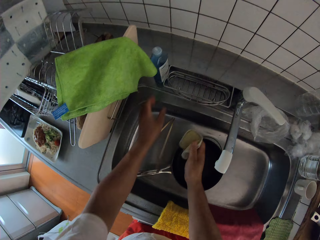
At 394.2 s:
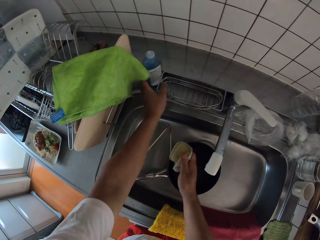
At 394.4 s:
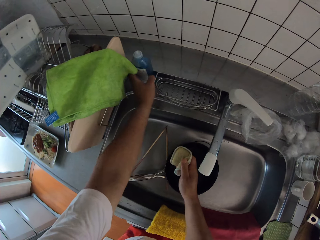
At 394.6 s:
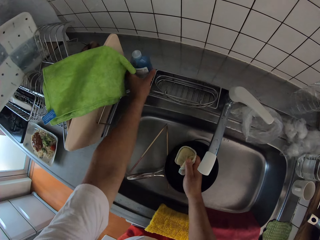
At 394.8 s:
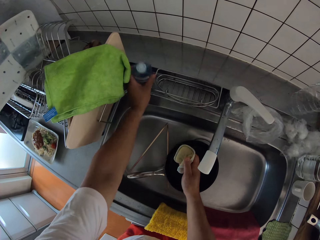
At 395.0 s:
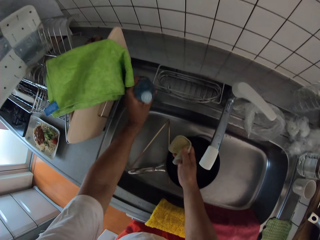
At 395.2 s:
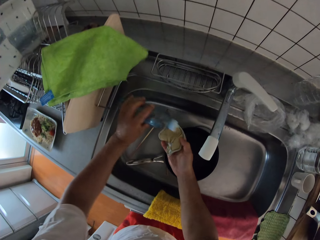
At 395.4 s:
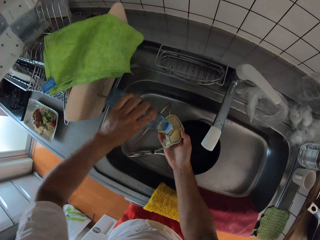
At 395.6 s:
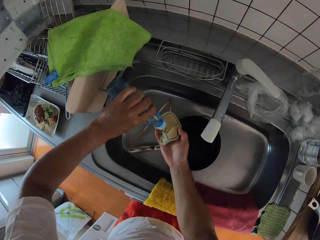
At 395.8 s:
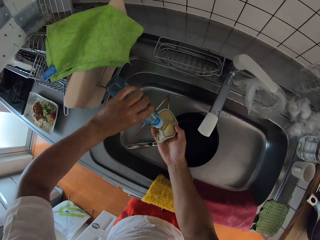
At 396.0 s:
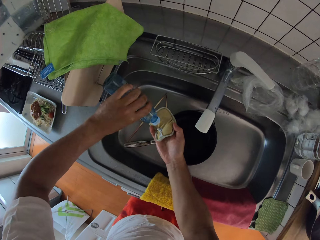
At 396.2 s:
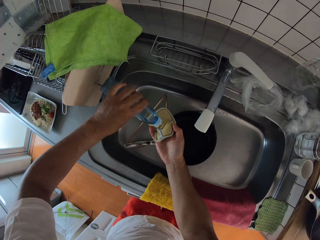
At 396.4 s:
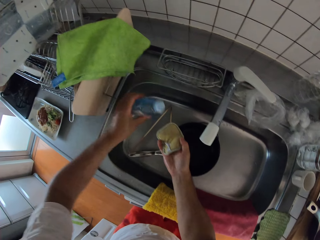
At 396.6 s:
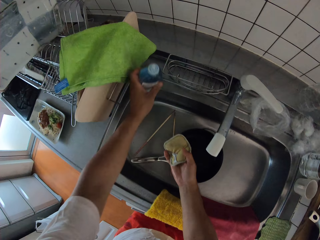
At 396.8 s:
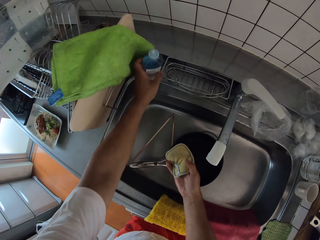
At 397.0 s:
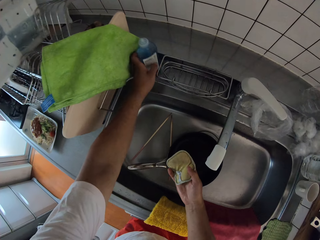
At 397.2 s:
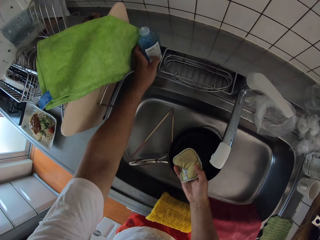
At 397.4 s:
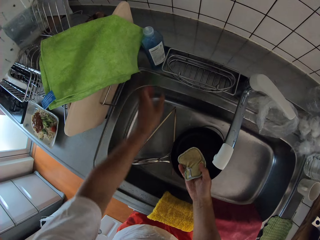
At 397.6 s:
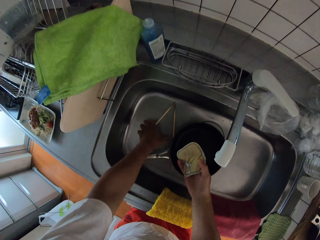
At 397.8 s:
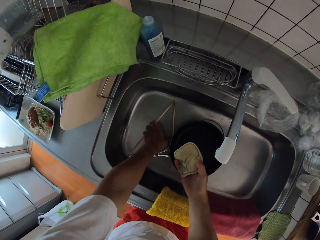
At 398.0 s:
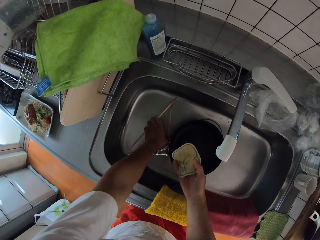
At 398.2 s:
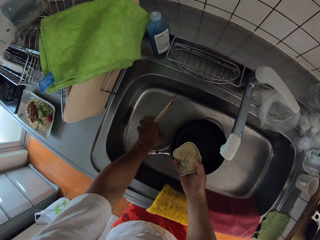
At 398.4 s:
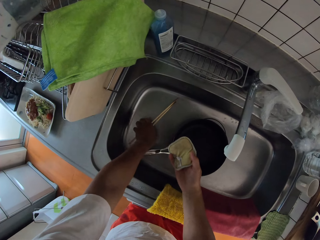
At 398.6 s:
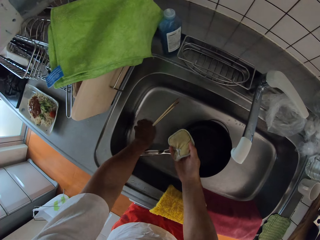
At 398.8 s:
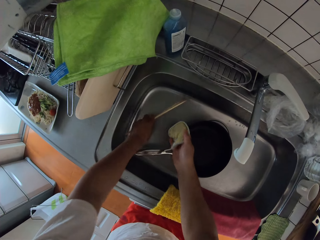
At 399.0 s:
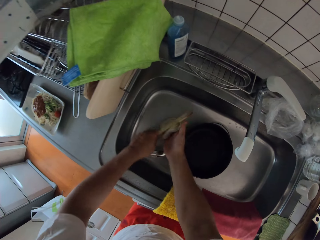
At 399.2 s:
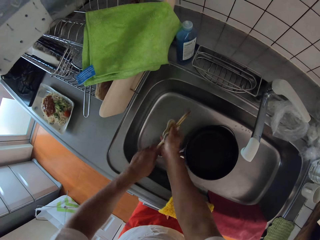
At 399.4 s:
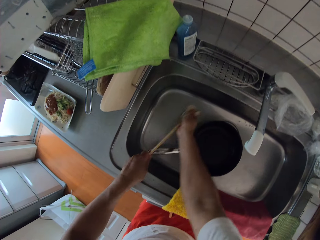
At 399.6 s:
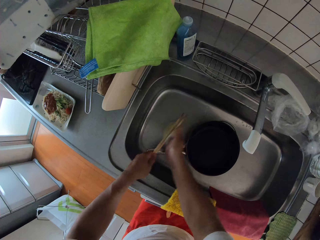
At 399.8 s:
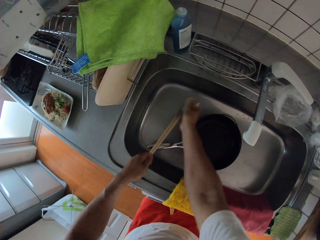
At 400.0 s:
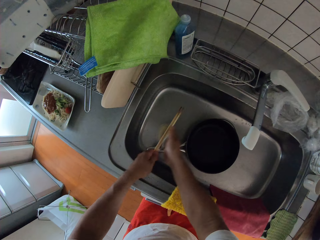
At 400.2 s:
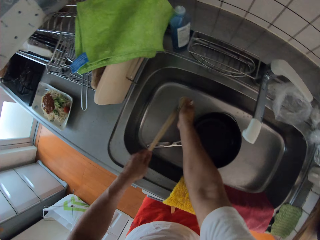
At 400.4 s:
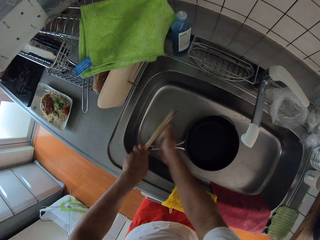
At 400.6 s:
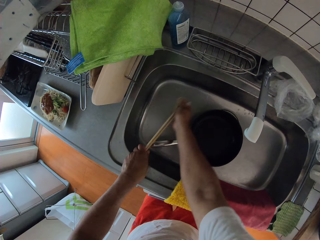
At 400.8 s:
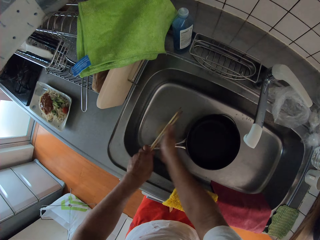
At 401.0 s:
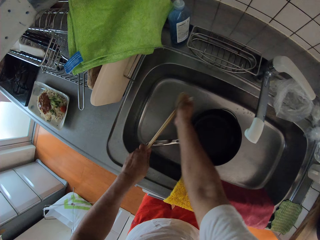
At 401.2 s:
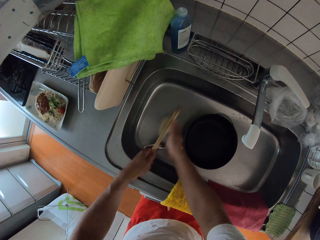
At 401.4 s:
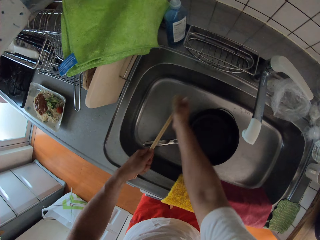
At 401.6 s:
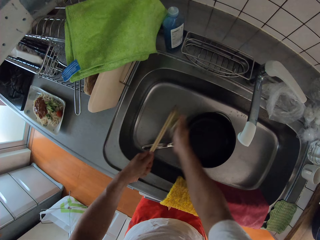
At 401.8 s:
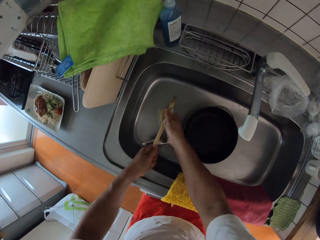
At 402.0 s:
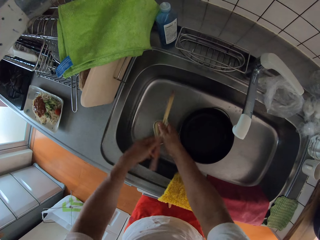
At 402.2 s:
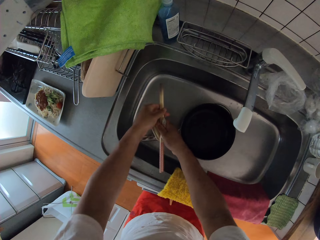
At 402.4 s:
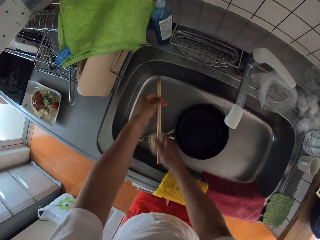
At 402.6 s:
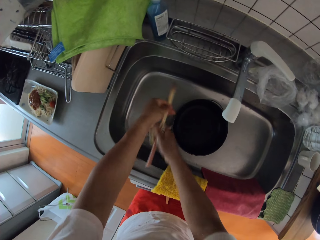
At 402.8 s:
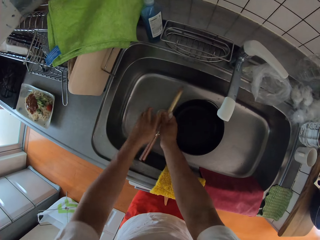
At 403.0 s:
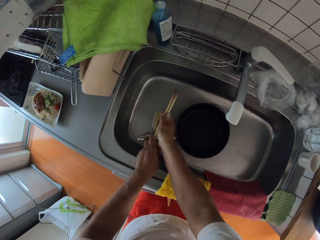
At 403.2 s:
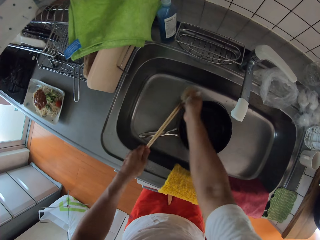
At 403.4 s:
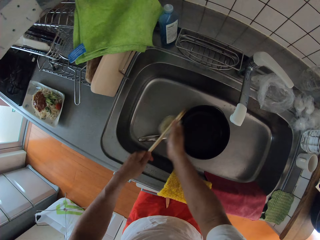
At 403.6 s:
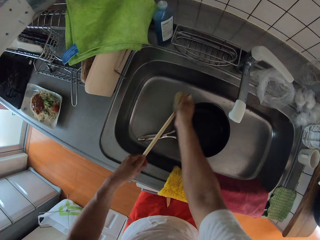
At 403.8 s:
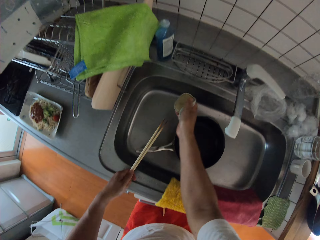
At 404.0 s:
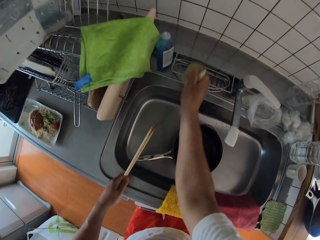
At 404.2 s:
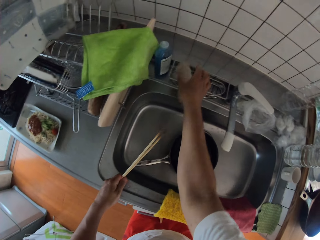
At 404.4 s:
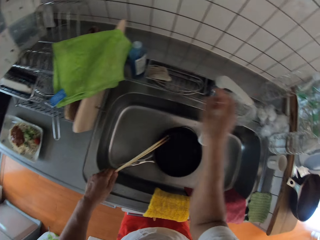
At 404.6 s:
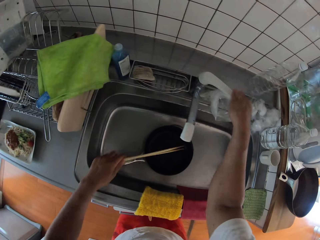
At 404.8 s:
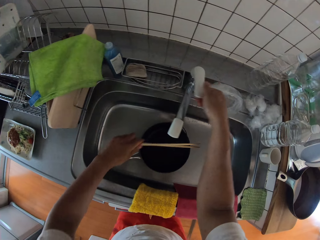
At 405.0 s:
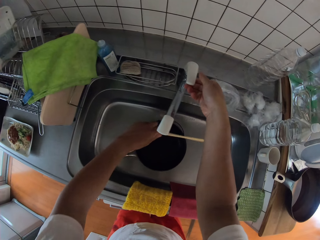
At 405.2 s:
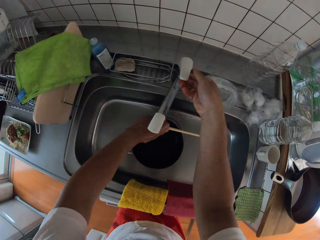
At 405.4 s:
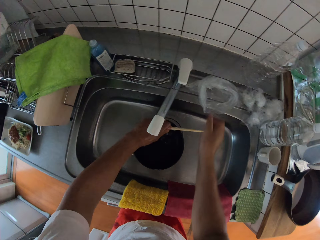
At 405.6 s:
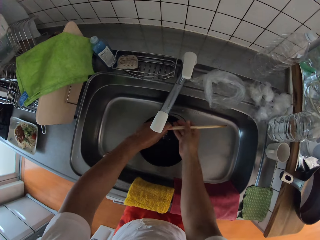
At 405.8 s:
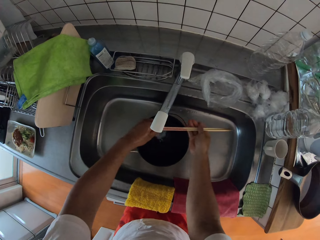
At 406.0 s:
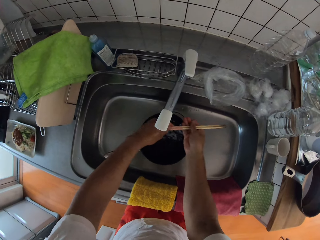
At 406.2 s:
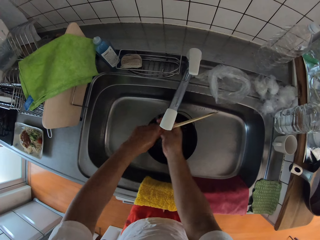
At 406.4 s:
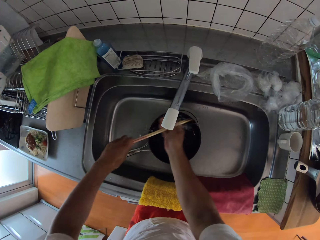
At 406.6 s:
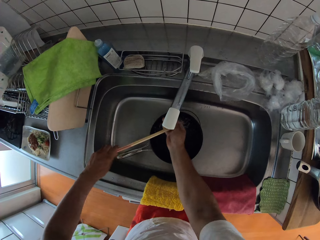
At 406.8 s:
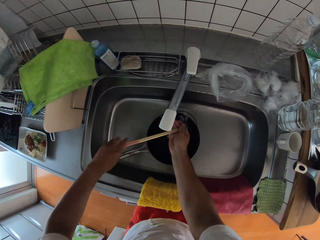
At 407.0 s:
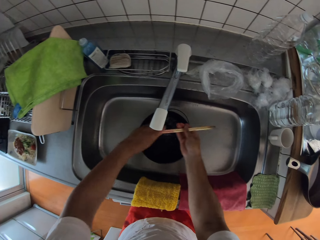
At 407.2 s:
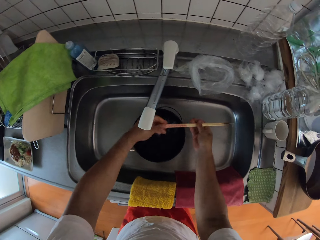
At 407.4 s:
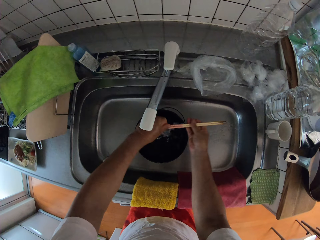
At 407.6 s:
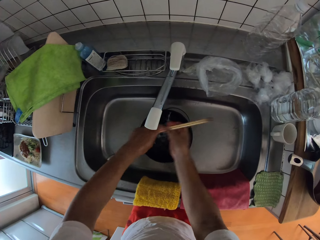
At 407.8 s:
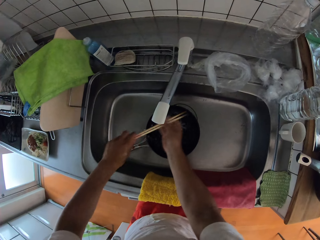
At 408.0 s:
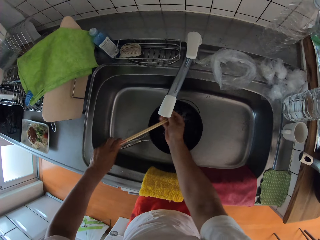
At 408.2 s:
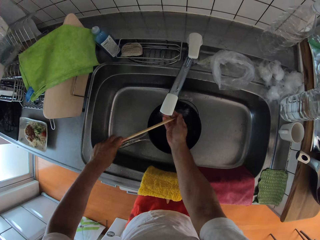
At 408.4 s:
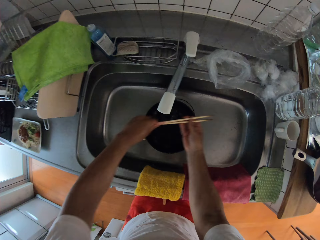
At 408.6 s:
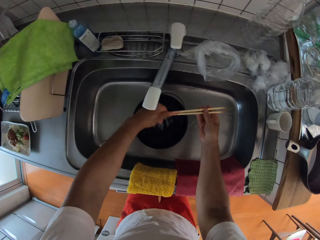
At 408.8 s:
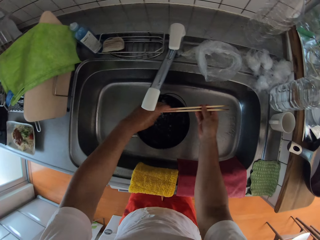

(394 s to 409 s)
The camera wearer puts the chopstick down. They pick up a soap on the sink. They pour the soap on the sponge. They drop the soap on the sink. They pick up the chopsticks in the sink. They wash the chopsticks with the sponge. They drop the sponge on the sink. They turn on the water faucet. They rinse the chopsticks.

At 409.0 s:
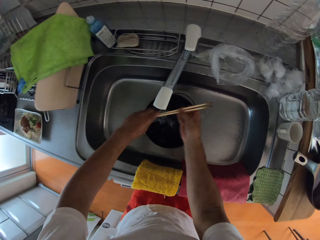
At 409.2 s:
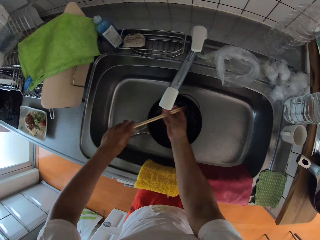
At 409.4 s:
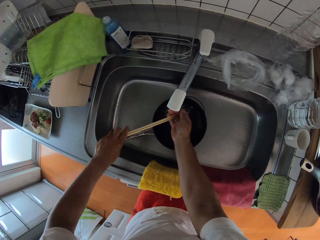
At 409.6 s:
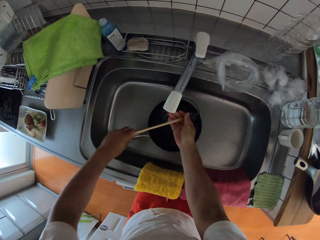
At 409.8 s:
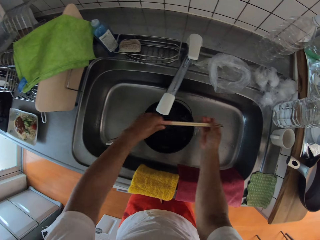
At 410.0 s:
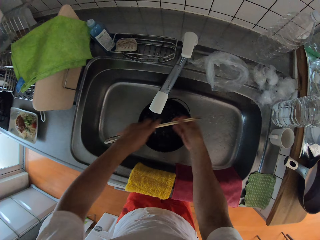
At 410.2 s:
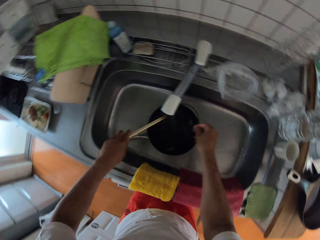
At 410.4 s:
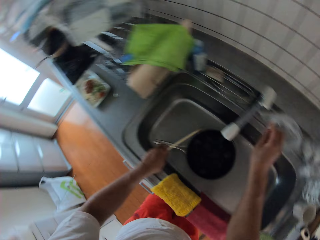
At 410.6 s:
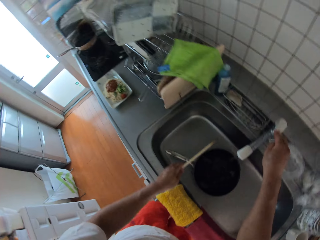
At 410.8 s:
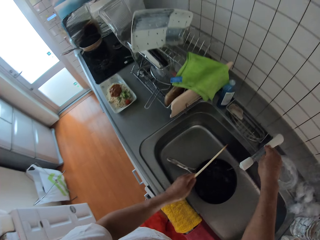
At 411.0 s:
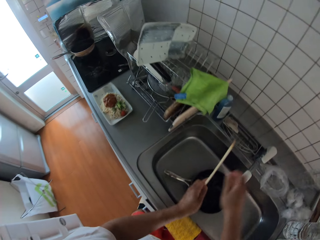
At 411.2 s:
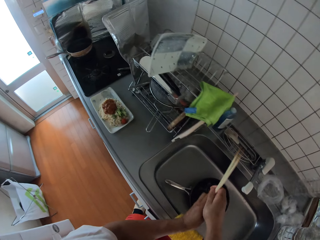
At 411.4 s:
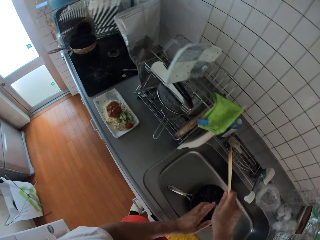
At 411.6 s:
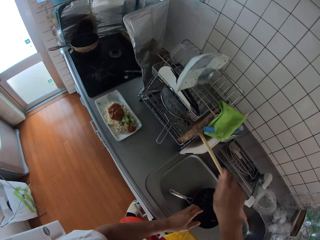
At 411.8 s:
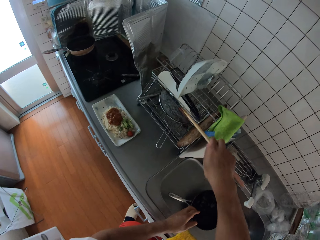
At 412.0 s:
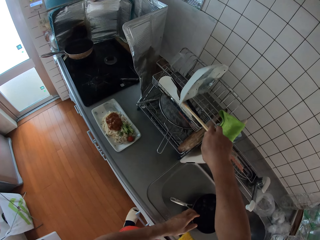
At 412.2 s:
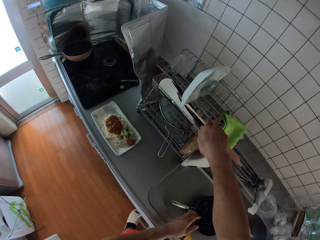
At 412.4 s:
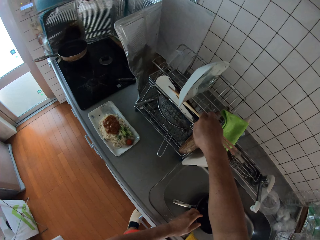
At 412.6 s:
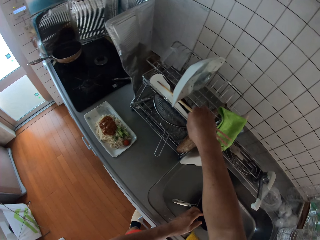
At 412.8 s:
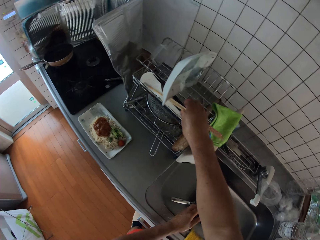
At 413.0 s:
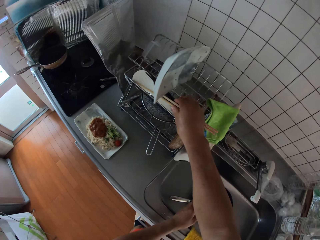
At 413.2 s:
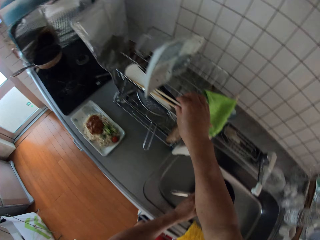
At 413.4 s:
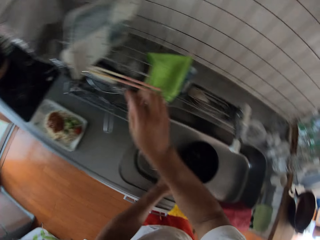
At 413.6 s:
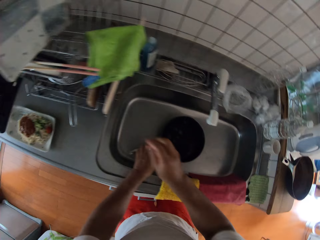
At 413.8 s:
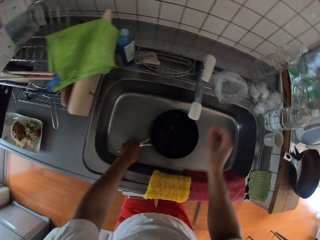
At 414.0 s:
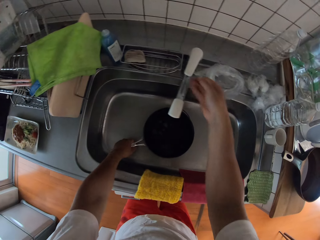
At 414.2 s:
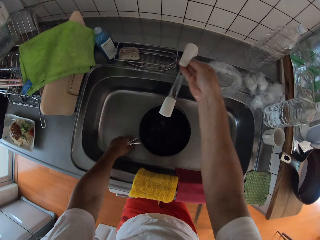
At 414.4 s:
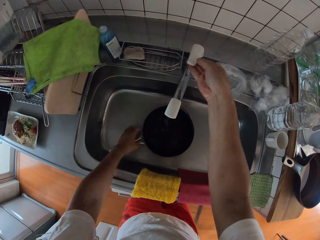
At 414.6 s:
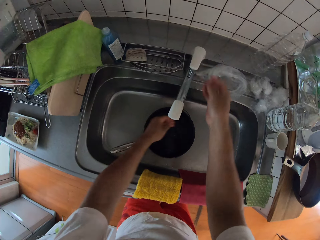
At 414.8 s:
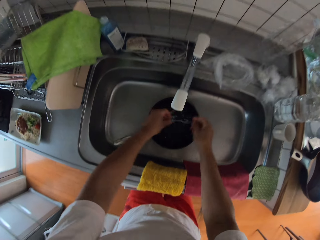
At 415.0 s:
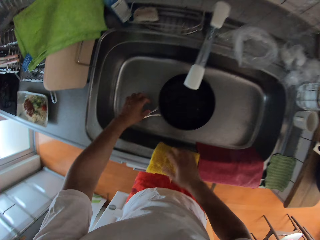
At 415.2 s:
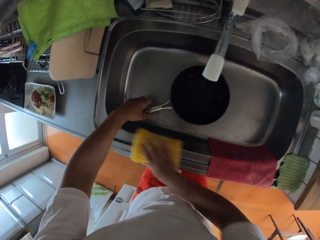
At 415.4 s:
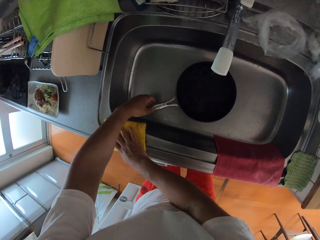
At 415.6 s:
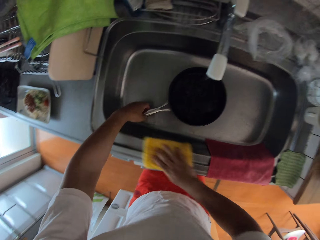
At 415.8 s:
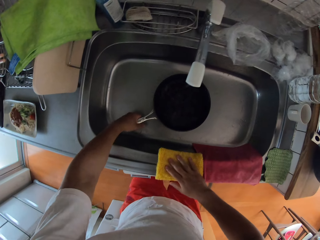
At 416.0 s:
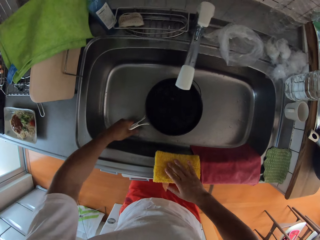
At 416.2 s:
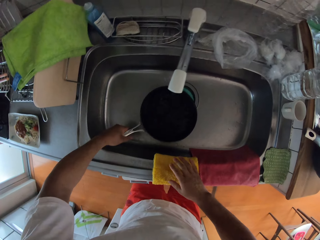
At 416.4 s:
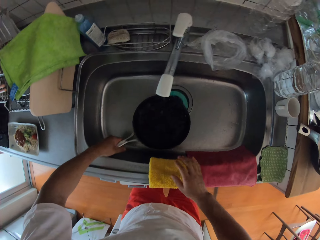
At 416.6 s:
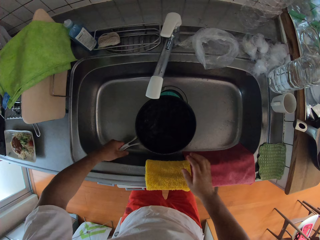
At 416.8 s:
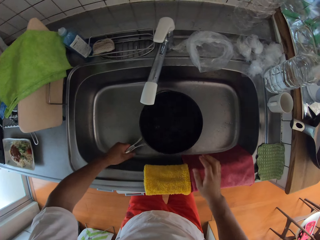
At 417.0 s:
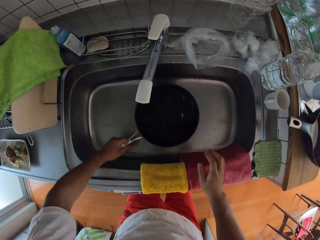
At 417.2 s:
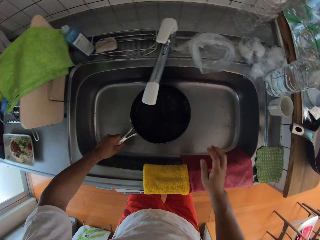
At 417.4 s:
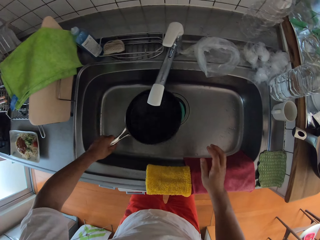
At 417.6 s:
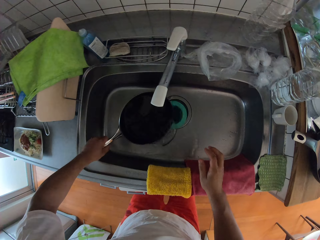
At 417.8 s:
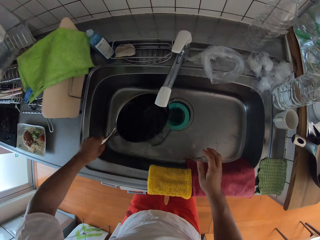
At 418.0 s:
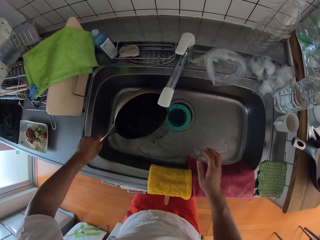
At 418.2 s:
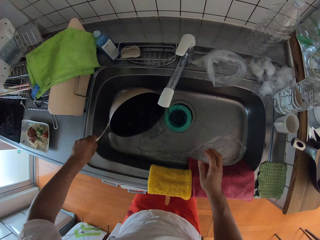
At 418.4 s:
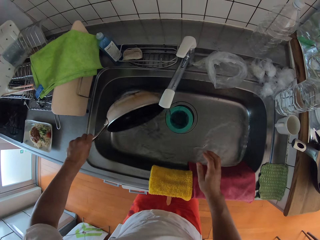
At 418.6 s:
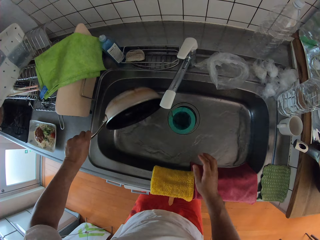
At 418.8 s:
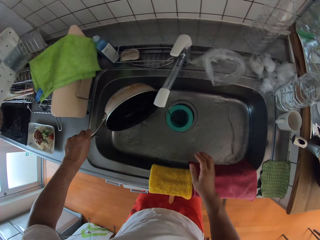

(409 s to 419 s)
The camera wearer turns off the water faucet. They put the chopsticks in the plate rack. They pick up a pan. They turn on the water faucet. They wipe the sink with a towel. They wash the sink with a scraper. They rinse the frypan. They pour water from the pan.
